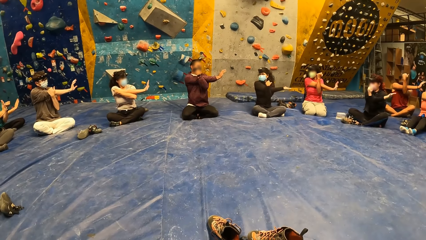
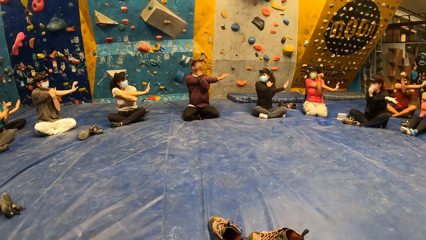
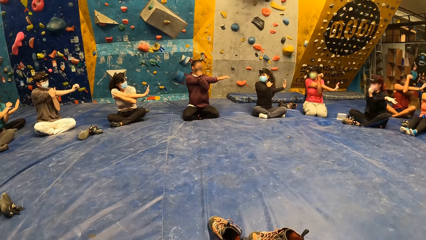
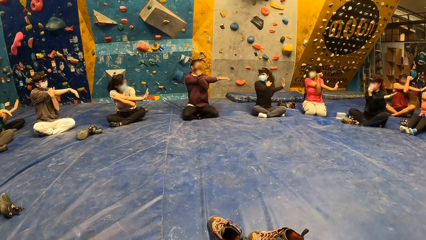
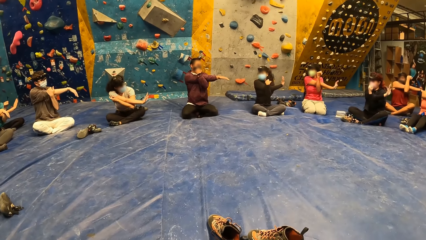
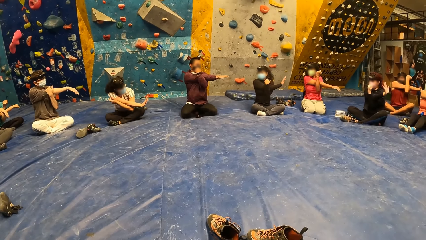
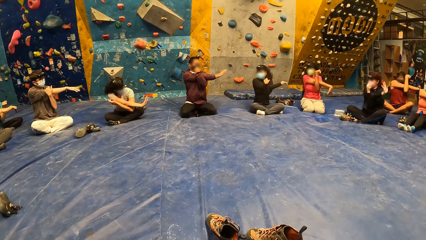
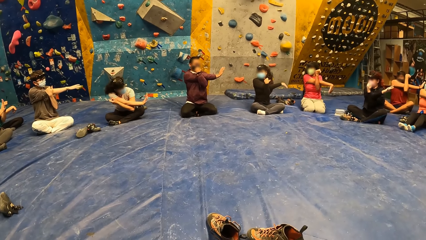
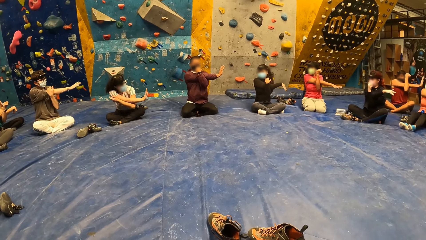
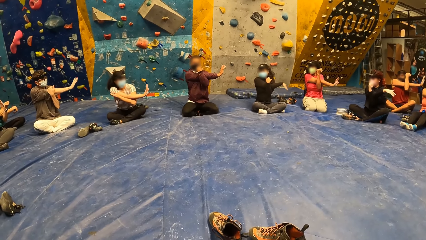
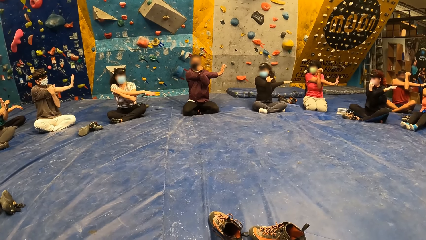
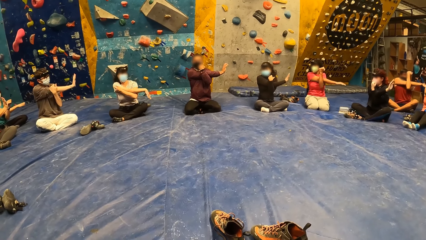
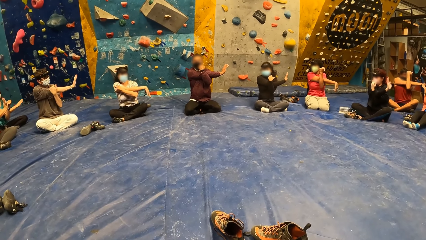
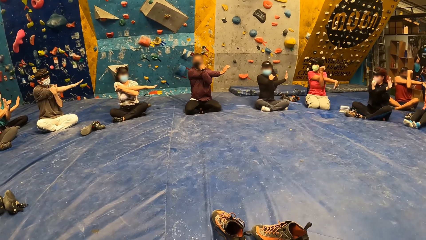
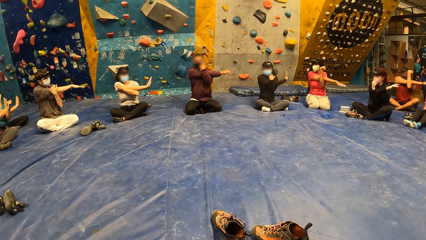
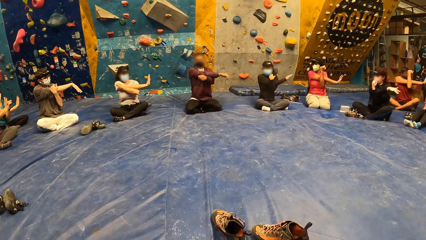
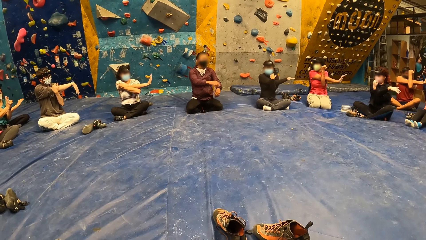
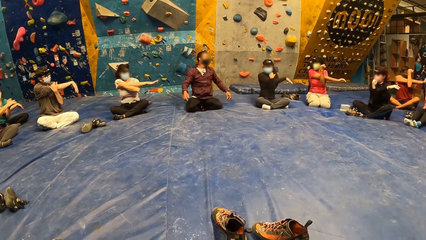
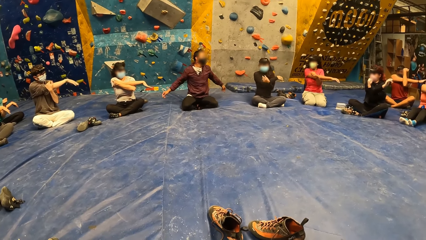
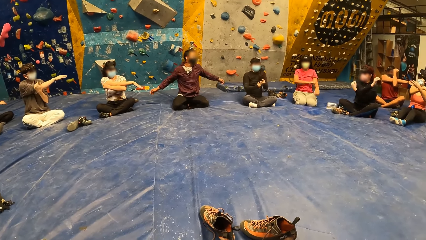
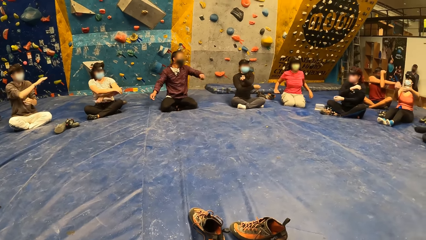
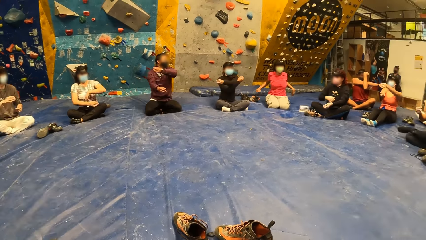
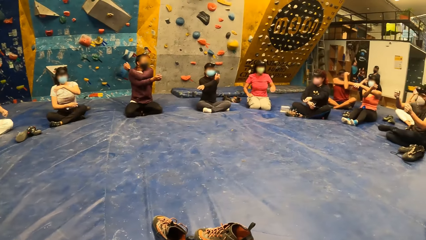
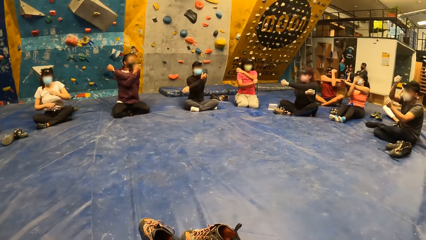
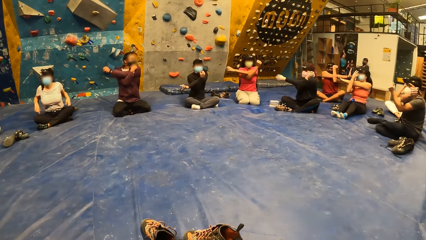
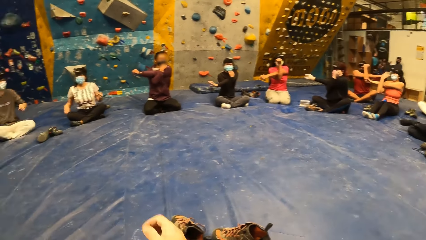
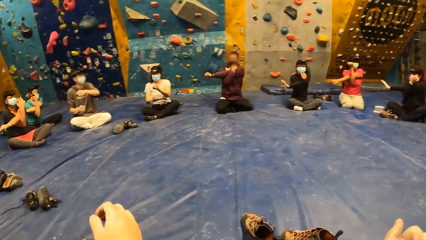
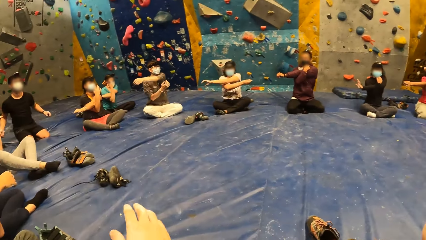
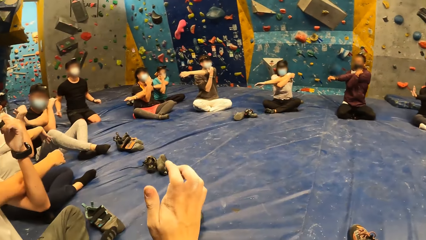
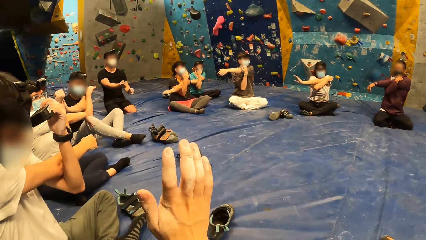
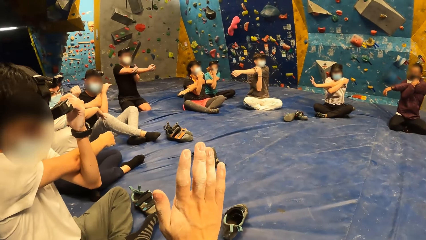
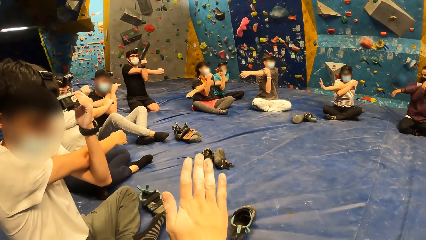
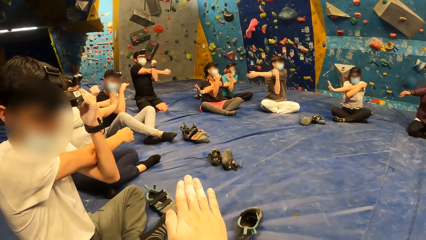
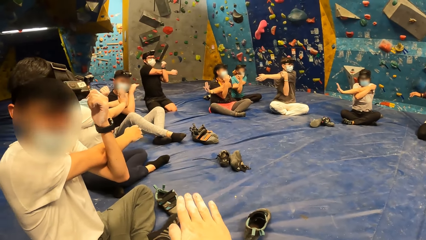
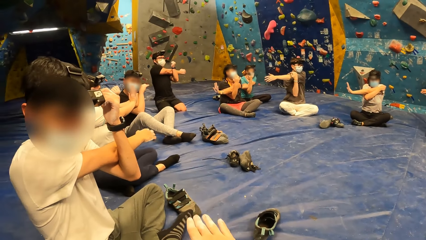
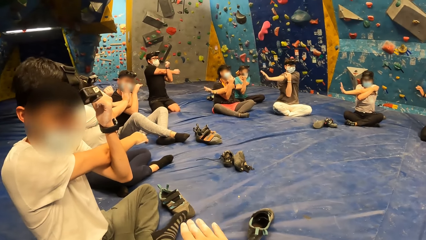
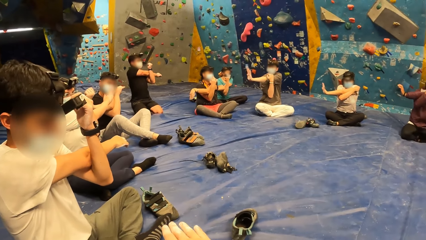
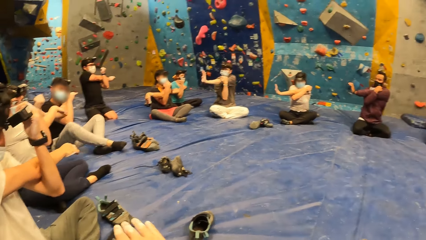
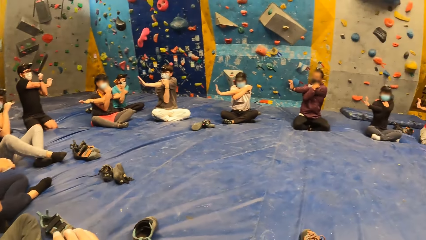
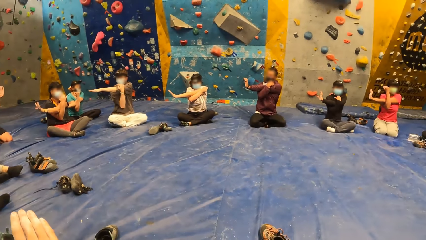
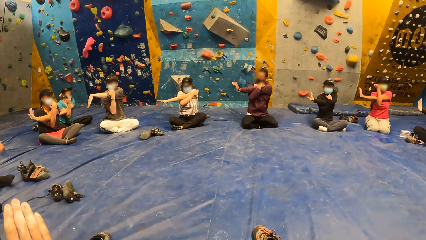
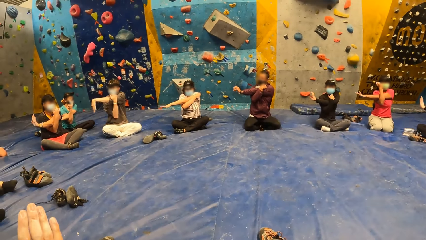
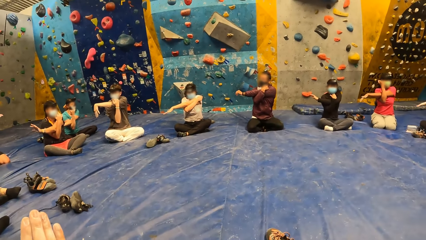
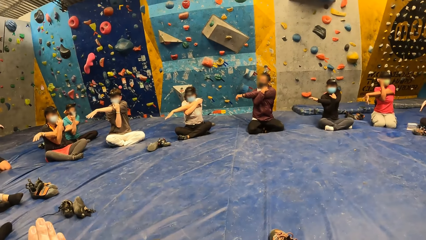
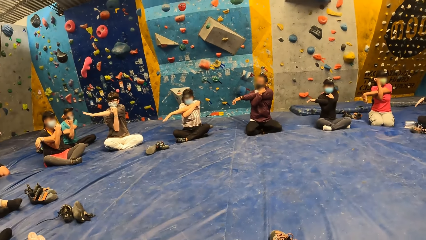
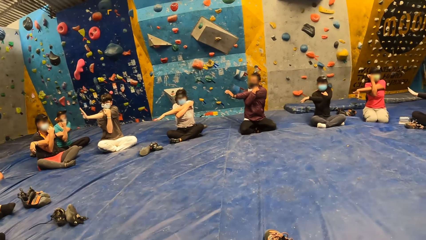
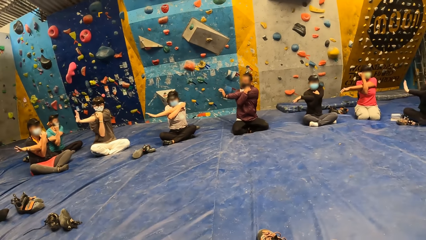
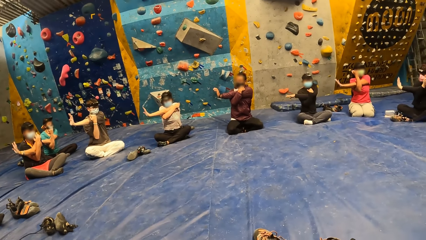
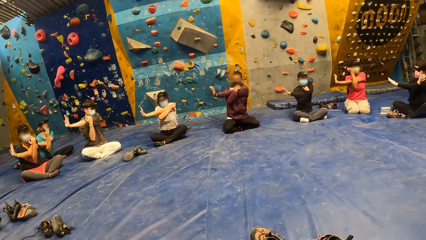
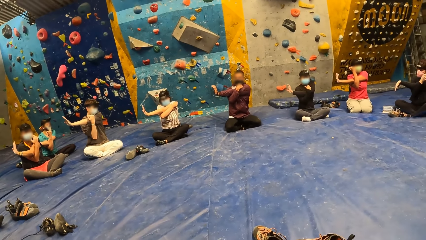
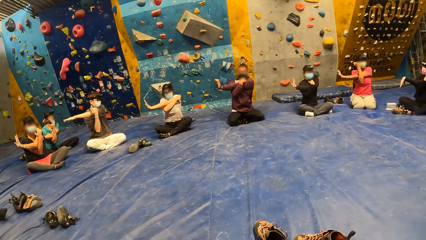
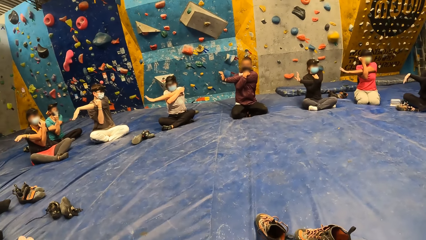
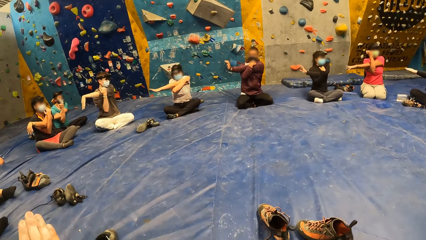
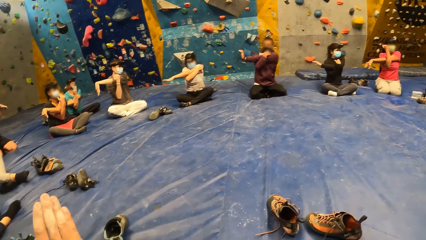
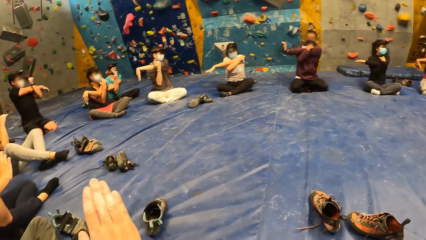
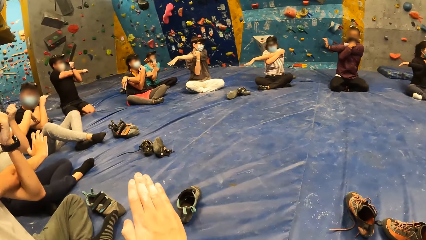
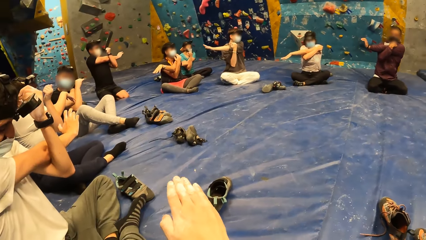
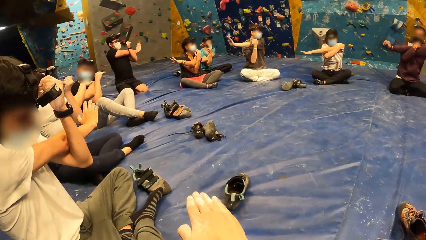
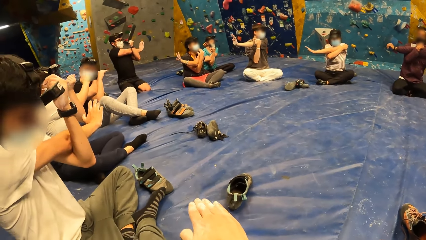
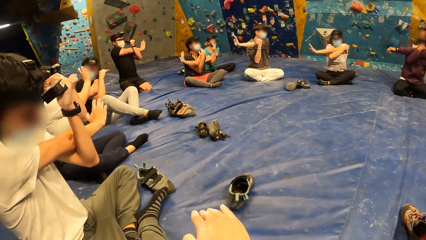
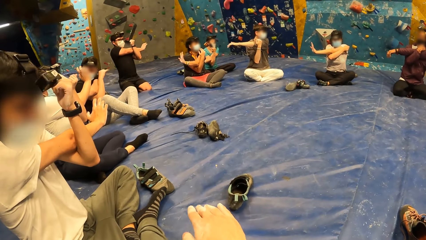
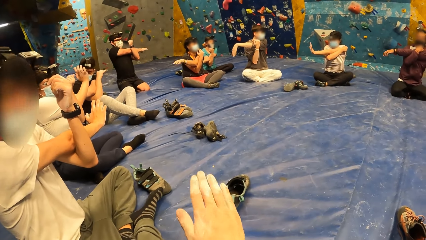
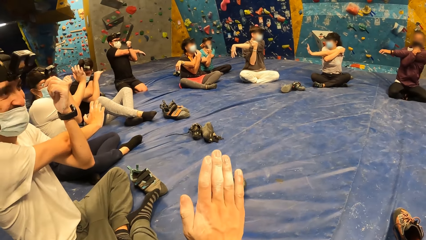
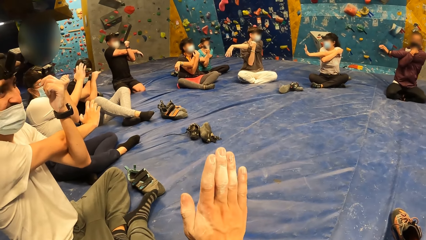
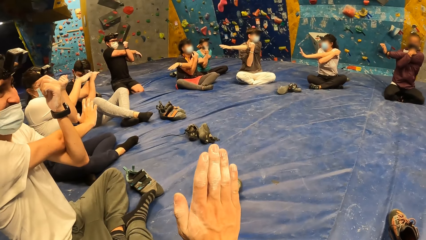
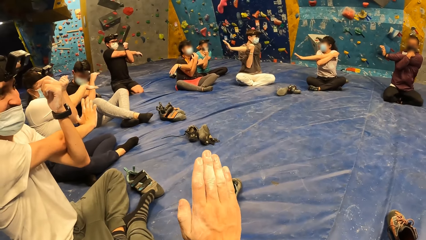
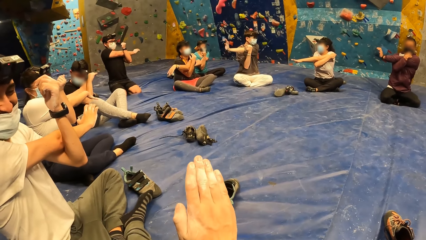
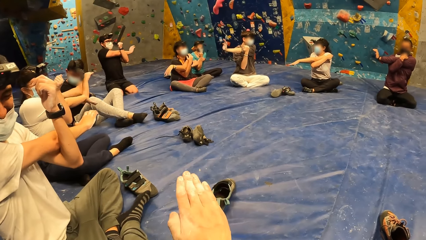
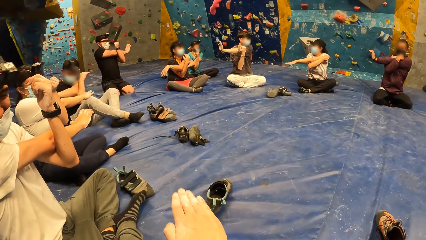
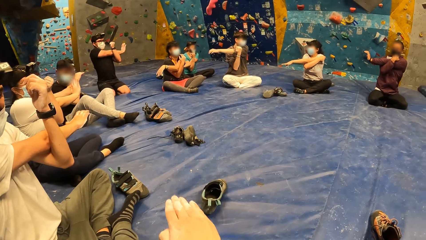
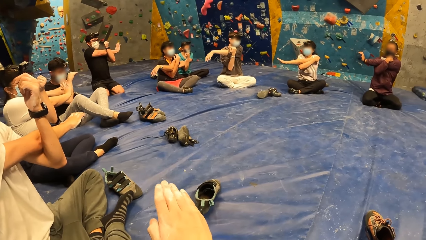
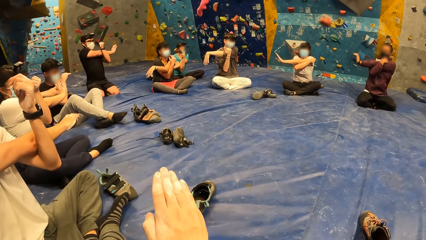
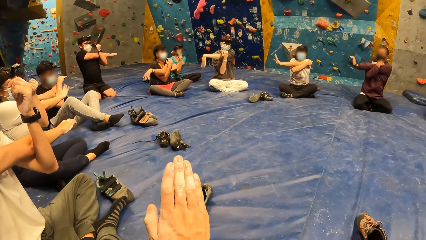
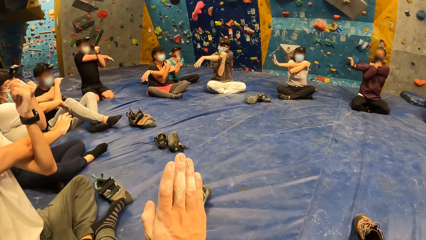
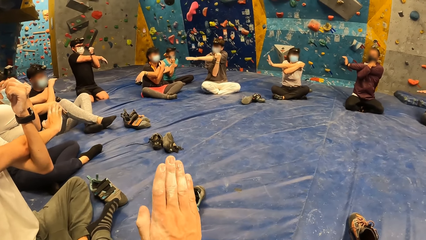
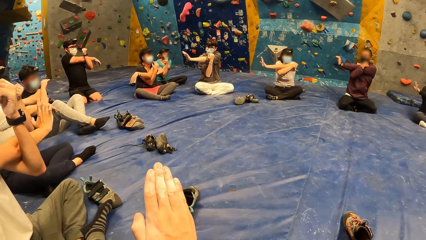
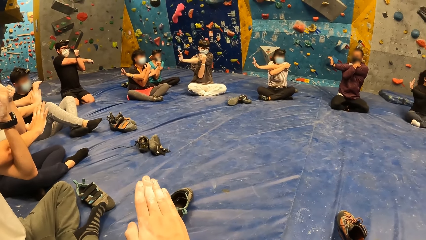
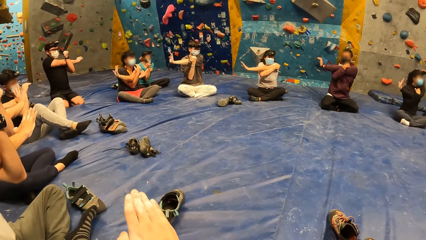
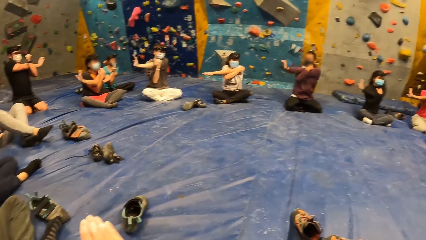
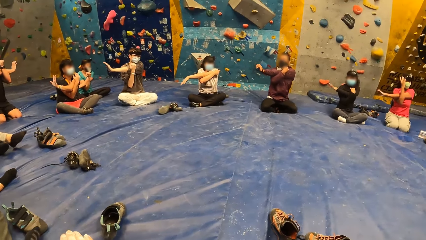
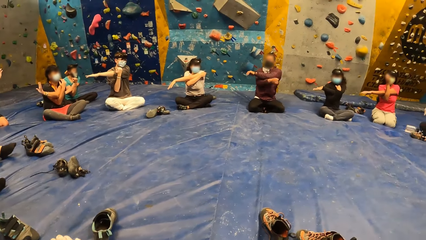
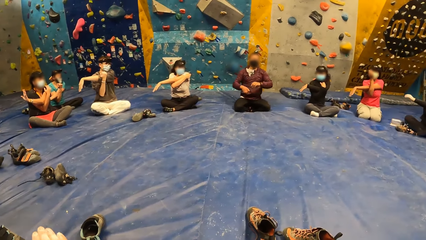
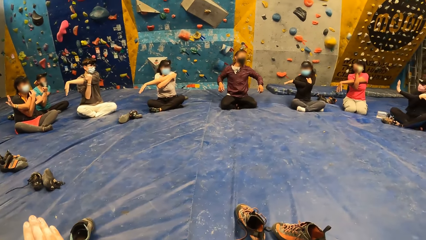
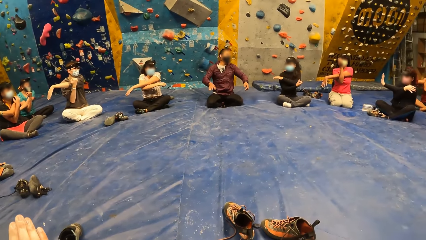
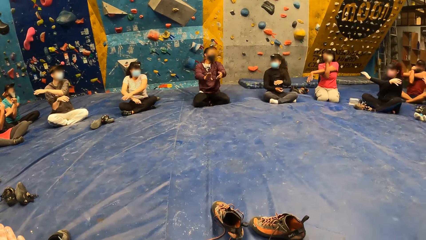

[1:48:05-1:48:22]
The woman moves her wrist with the group of people in the gym. The woman places her stretched left hand on her right elbow with the group of people in the gym. The camera wearer talks to a man.
